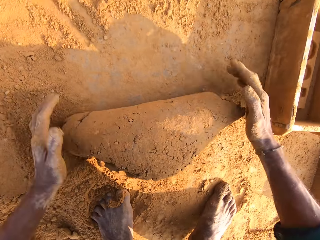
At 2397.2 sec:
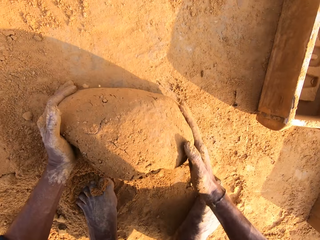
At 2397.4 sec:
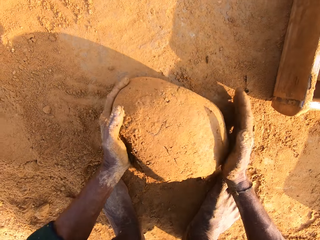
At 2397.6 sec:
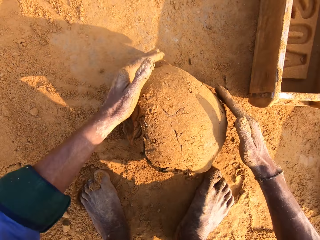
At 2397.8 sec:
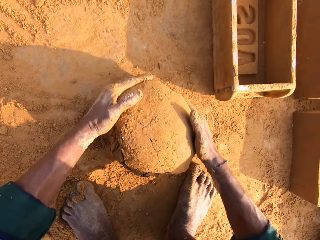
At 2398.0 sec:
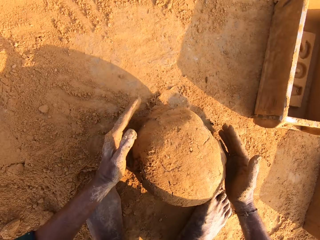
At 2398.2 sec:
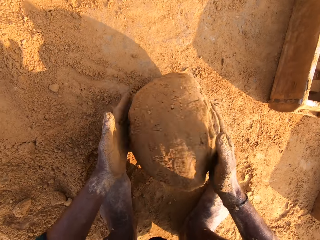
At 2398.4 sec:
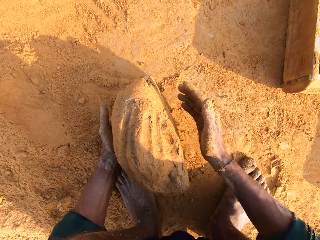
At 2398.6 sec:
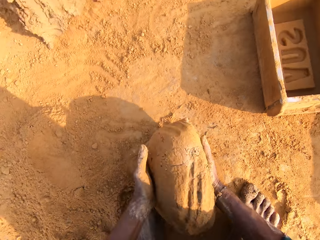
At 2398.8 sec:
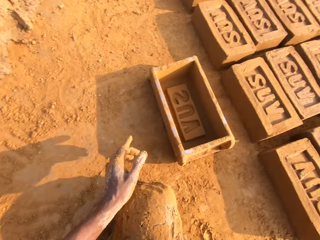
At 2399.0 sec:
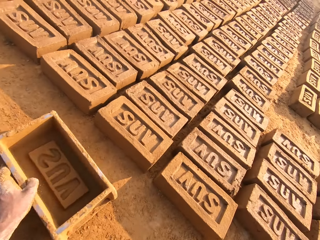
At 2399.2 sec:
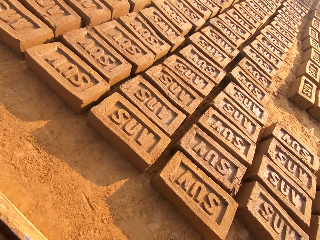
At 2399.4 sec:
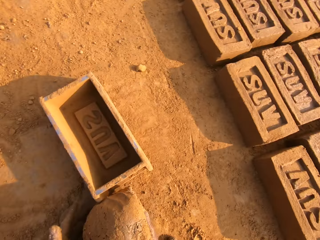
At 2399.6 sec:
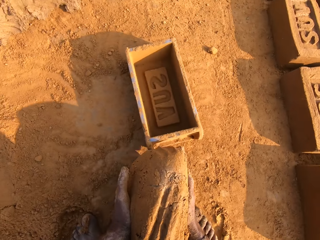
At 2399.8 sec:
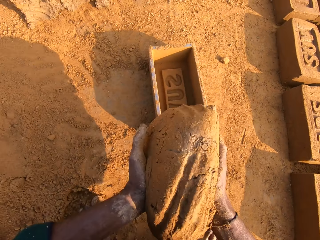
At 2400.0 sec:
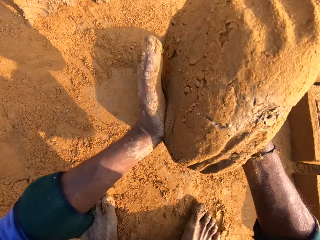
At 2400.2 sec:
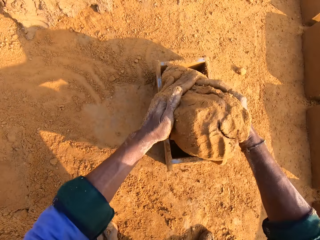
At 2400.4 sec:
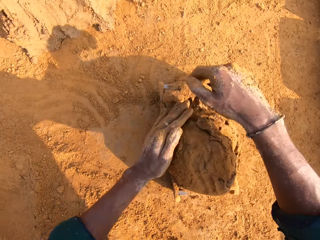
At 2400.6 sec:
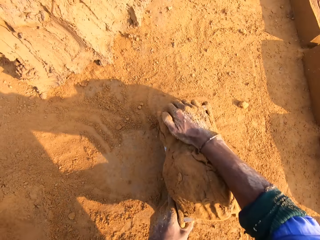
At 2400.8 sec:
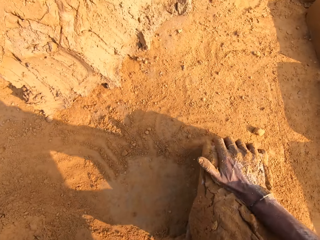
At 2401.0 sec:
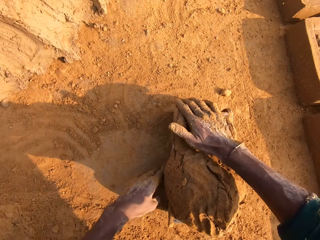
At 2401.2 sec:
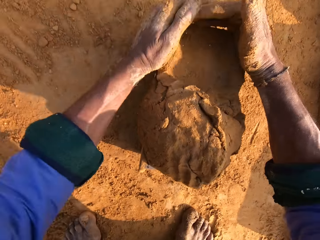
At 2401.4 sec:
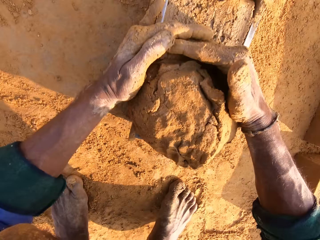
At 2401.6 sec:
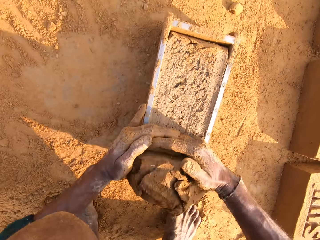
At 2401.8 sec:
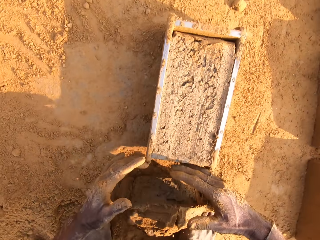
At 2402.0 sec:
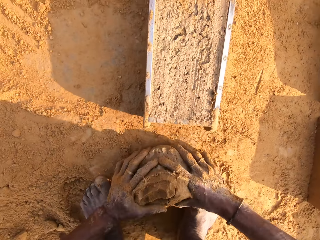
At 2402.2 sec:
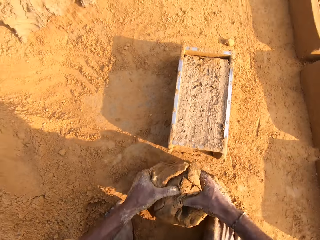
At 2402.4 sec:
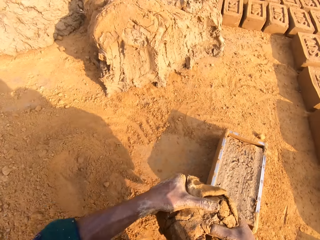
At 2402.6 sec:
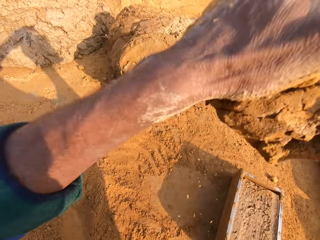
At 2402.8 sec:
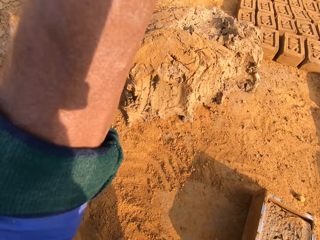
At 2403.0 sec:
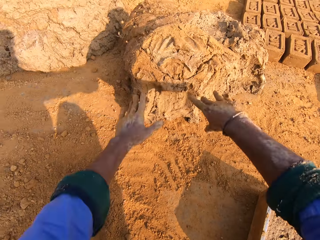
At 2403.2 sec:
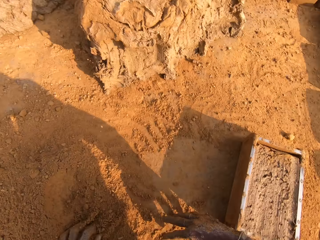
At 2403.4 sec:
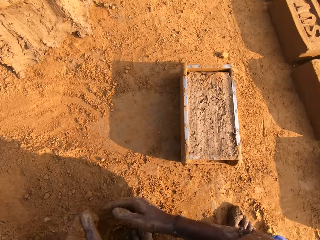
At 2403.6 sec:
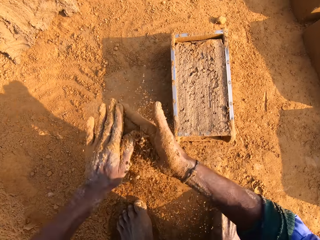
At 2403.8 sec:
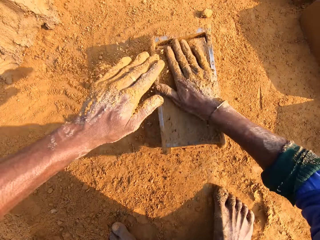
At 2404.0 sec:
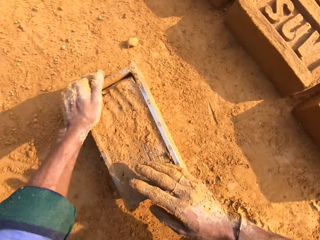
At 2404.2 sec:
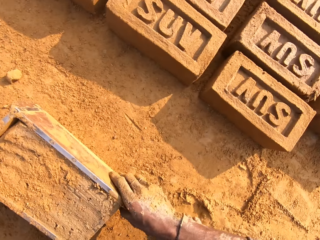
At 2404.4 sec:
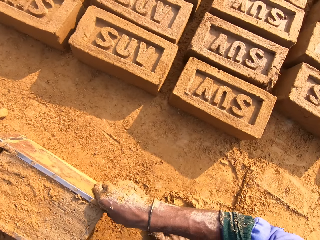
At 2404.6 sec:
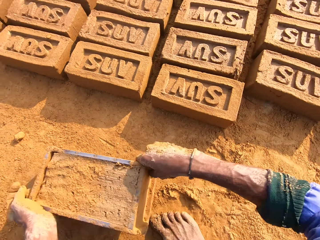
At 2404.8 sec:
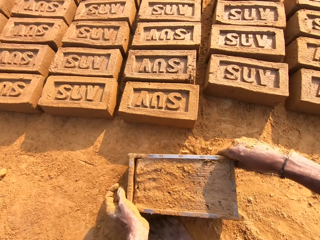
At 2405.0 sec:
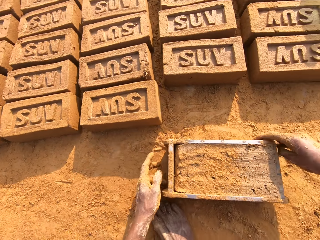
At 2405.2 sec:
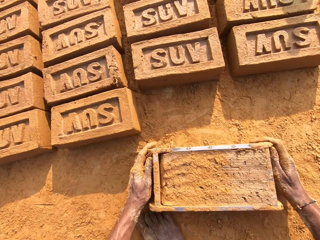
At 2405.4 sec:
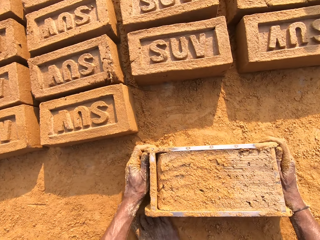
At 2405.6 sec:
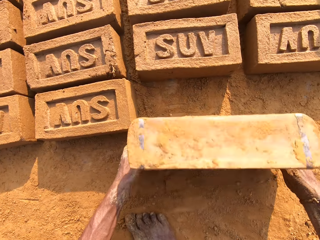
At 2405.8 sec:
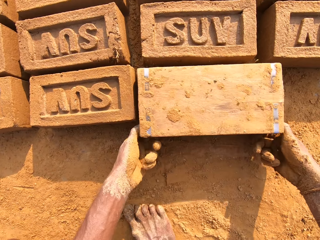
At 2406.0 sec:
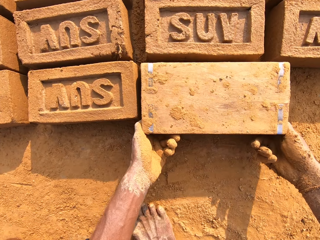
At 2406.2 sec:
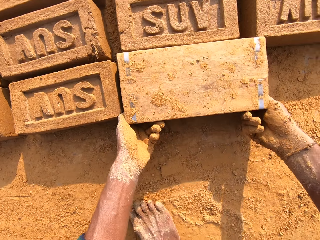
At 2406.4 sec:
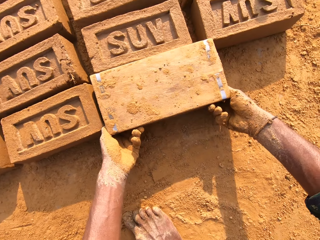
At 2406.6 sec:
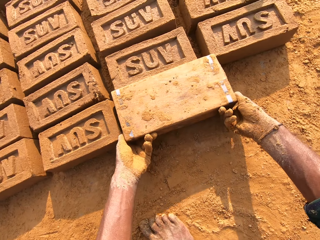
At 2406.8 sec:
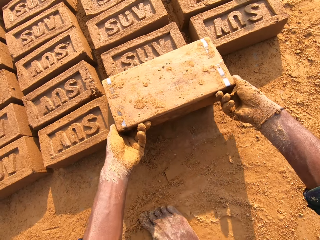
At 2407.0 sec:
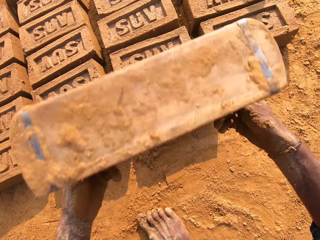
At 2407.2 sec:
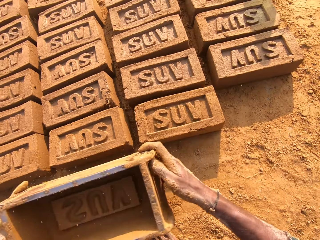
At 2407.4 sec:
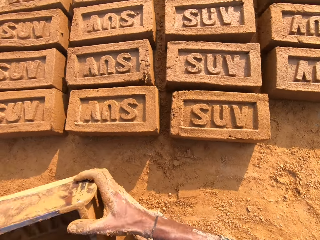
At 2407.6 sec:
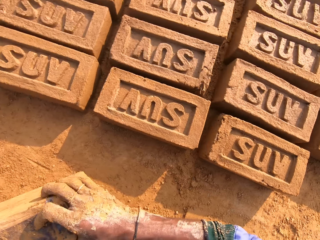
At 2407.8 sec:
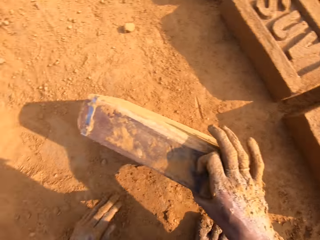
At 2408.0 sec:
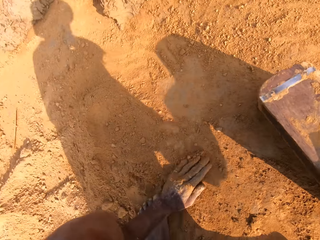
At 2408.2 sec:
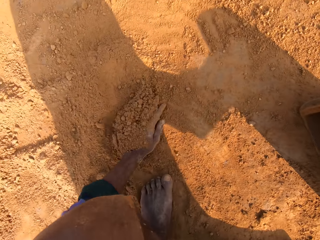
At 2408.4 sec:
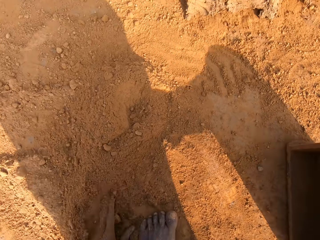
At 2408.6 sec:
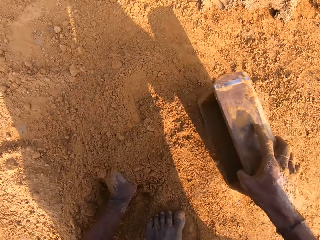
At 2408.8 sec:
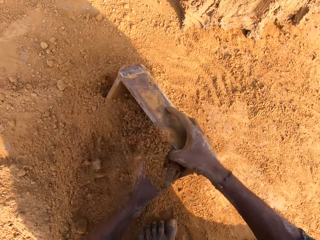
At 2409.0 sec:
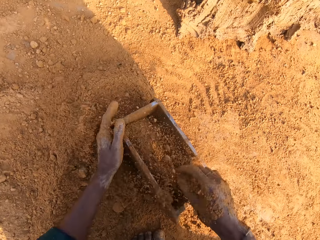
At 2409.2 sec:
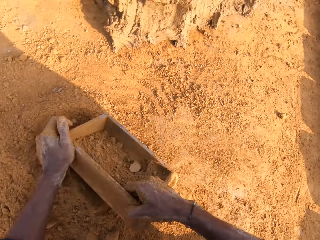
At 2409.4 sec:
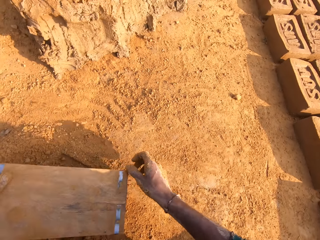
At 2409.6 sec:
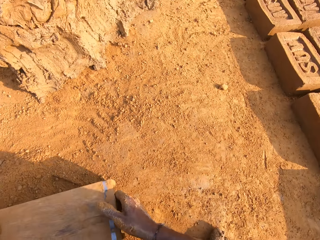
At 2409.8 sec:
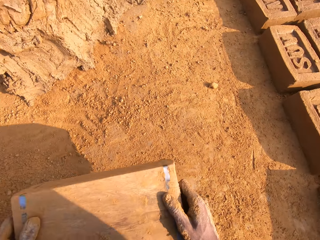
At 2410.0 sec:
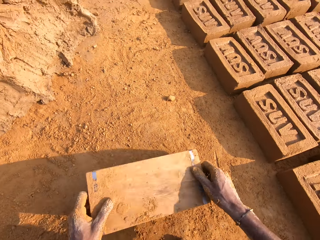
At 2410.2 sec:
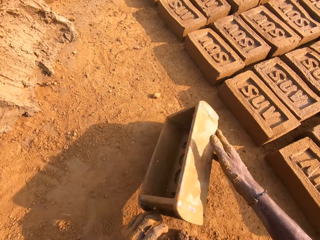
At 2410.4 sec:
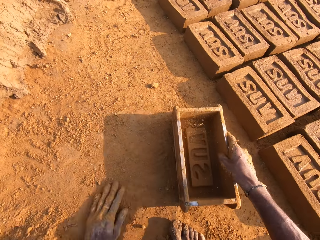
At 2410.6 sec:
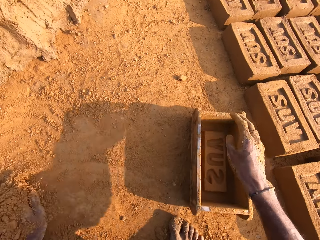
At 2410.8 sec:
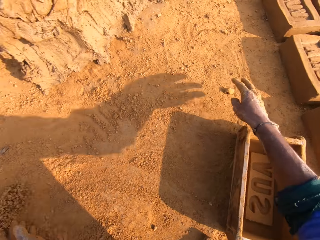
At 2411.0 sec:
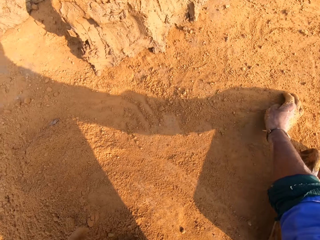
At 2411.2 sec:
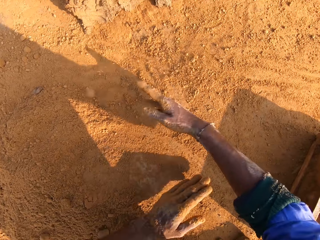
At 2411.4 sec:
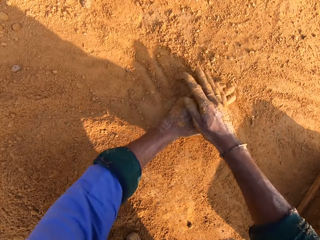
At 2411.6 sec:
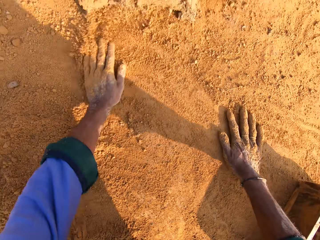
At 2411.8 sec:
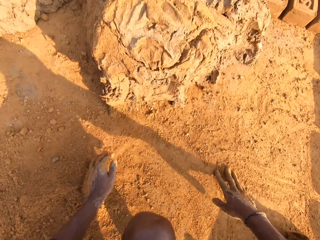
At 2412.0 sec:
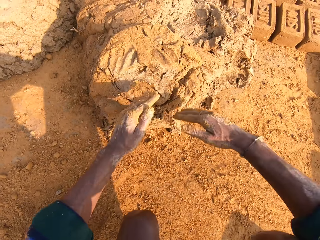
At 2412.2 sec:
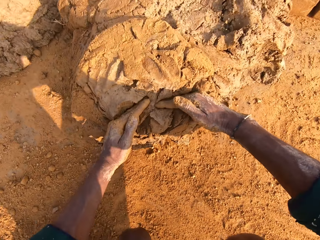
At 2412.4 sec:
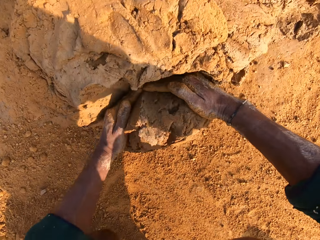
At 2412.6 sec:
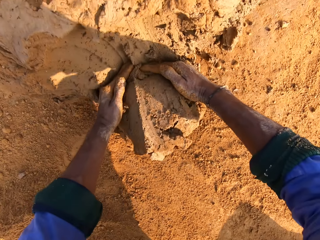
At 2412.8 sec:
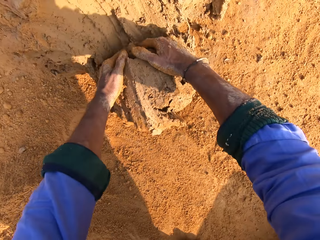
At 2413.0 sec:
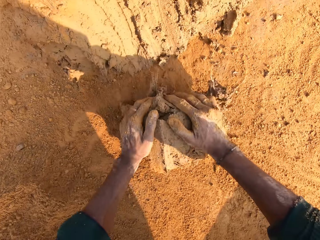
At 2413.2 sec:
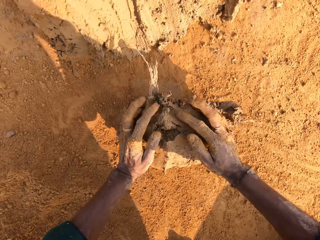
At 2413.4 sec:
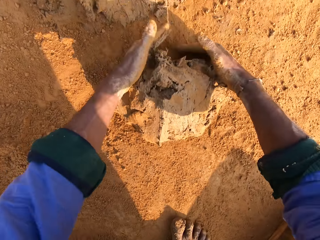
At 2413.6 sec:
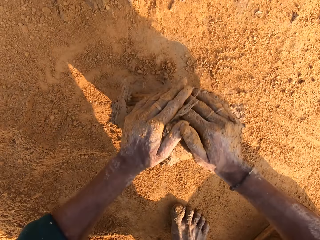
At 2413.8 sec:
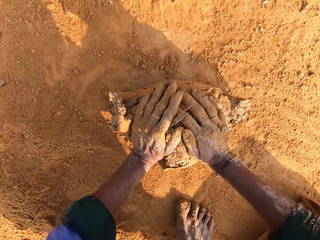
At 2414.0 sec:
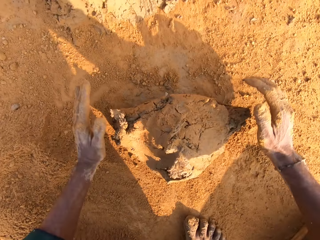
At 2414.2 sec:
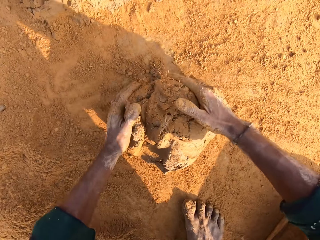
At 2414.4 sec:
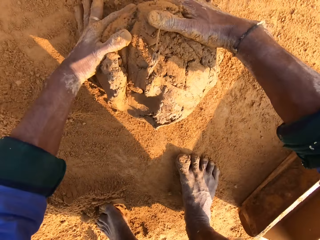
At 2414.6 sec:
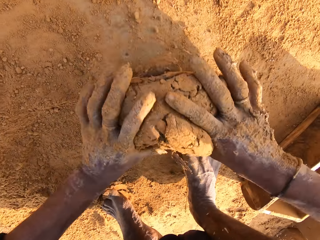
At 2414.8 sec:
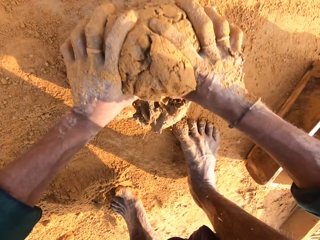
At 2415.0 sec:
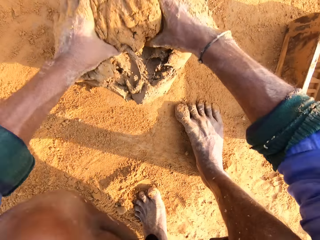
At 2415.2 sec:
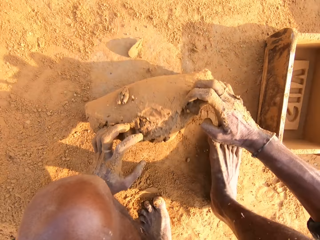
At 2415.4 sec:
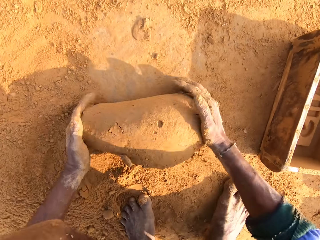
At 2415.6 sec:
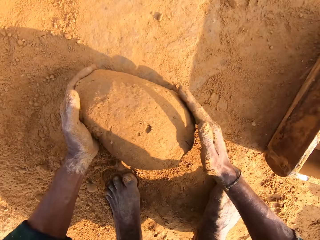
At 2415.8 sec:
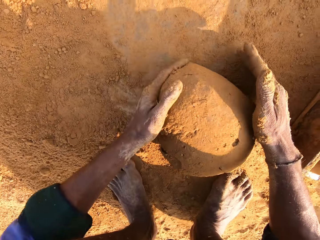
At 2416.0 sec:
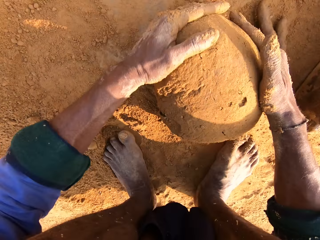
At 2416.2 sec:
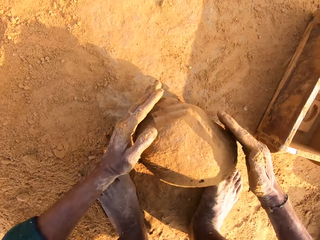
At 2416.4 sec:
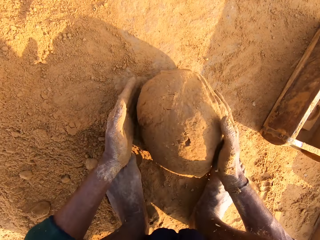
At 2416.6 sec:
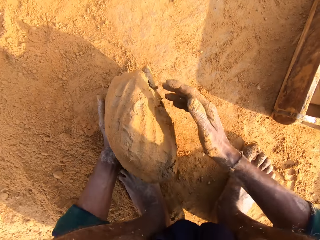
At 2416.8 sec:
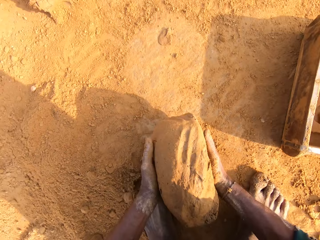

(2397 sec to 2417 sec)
The camera wearer scoops clay on the ground. They stretch the left hand. They move the brick mold on the ground. They hold the clay with both hands. They raise the clay. They put the clay in the brick mold. They mold the clay in the brick mold. They remove excess clay from the brick mold. They scoop the clay on the ground. They raise the clay. They throw the clay on the clay hill. They lower hands. They scoop sand on the ground. They spread the sand on the clay in the brick mold. They hold the brick mold with both hands. They move the brick mold on the ground. They take the brick mold. They hold the brick mold handles. They turn the brick mold. They remove a brick from the brick mold. They turn the brick mold. They move the brick mold. They turn around. They scoop the sand on the ground. They rub hand on the soil. They put the sand in the brick mold. They hold the brick mold with both hands. They pour the sand on the ground from the brick mold. They move the brick mold. They turn the brick mold on the ground. They scoop the sand on the ground. They clear the sand on the ground with both hands on the ground. They rub hands on the soil. They move near the clay hill. They cut the clay on the clay hill. They scoop mud from the mud hill. They mold the clay on the ground with both hands.
